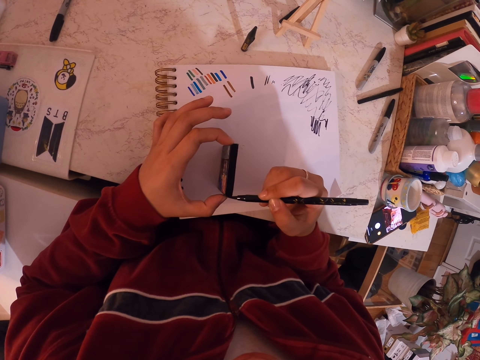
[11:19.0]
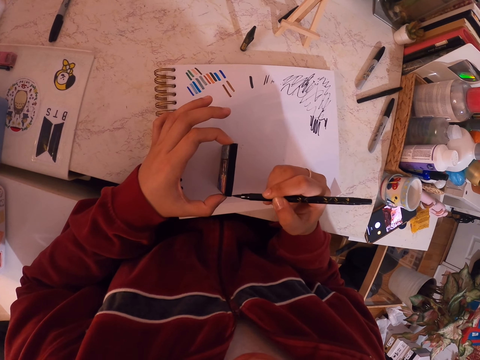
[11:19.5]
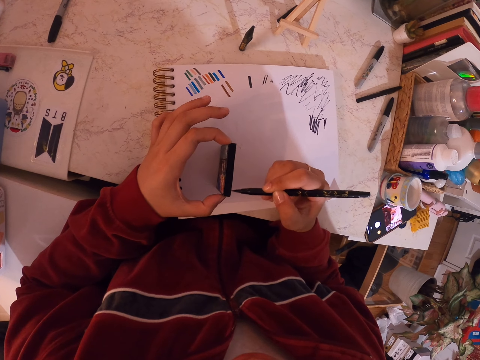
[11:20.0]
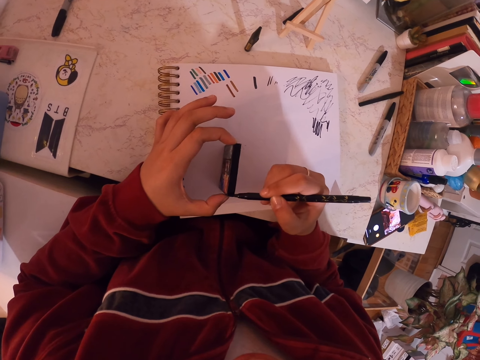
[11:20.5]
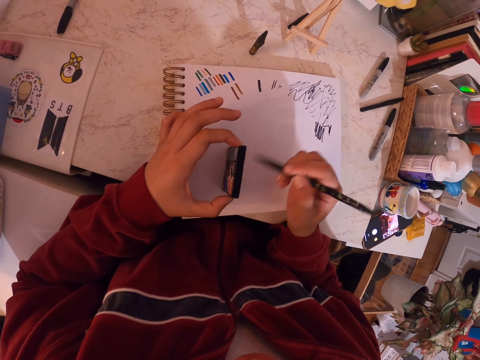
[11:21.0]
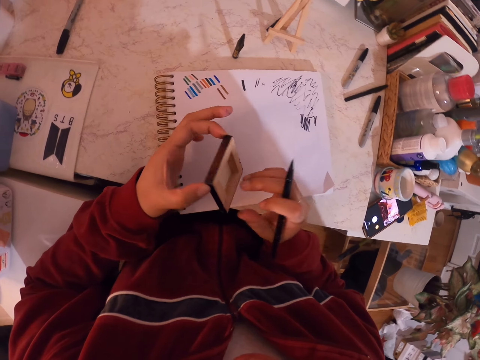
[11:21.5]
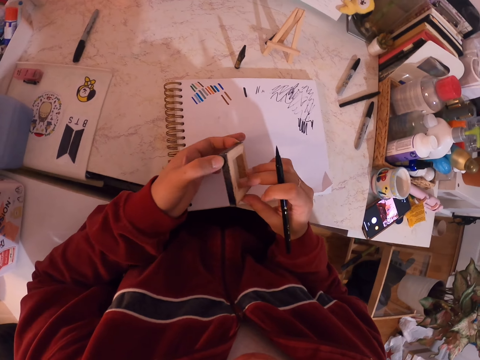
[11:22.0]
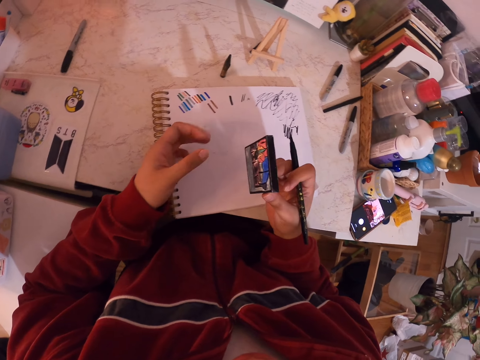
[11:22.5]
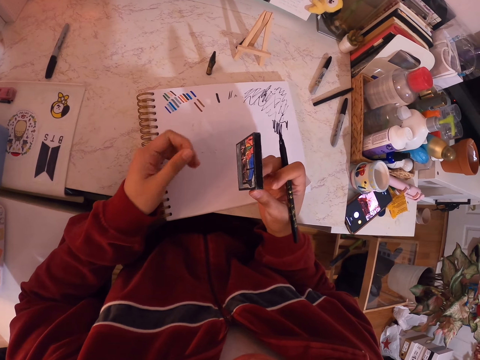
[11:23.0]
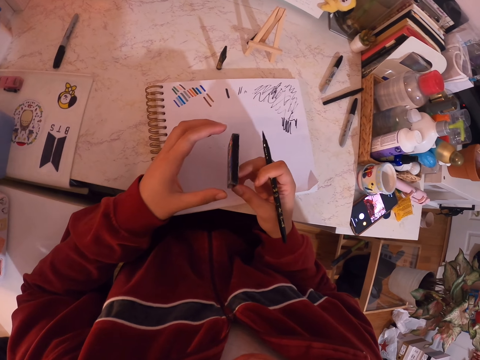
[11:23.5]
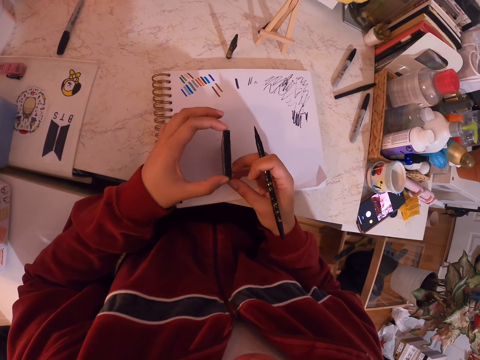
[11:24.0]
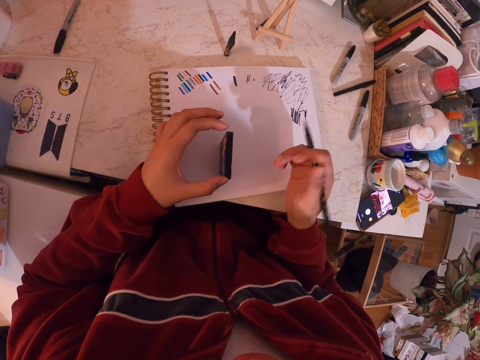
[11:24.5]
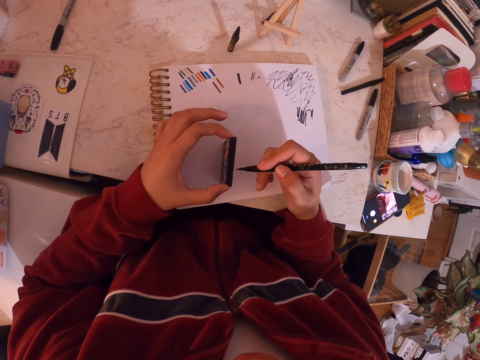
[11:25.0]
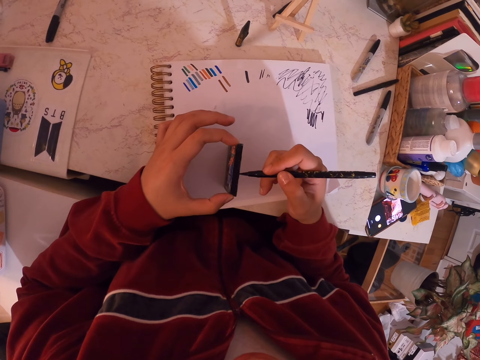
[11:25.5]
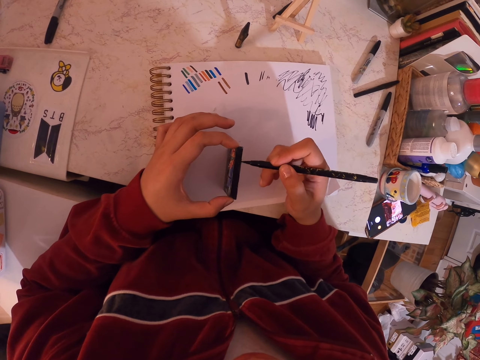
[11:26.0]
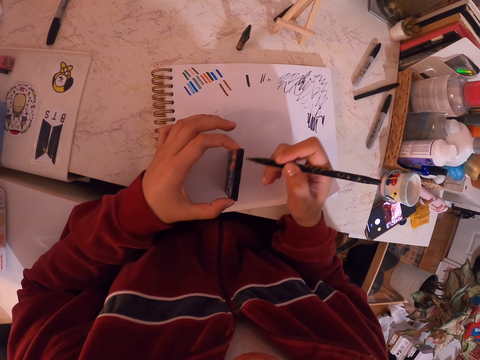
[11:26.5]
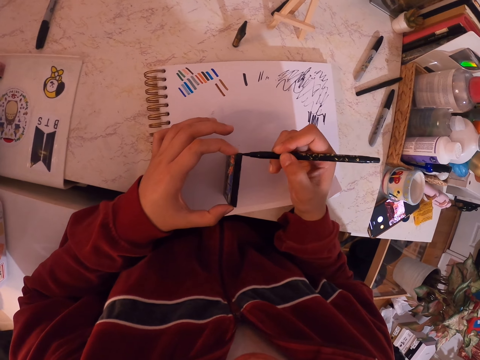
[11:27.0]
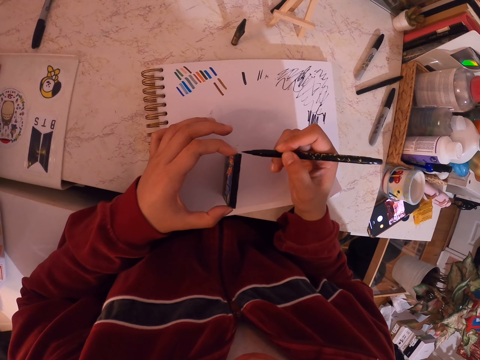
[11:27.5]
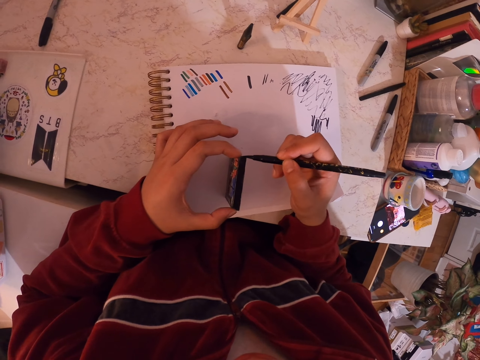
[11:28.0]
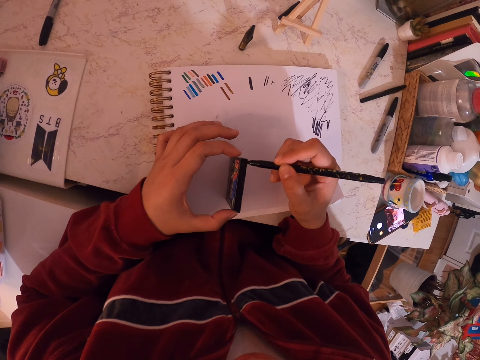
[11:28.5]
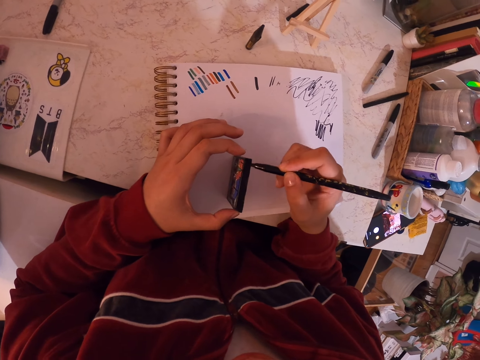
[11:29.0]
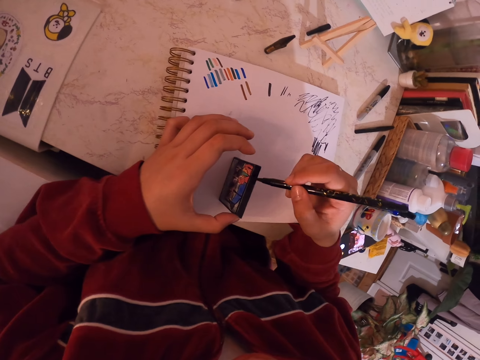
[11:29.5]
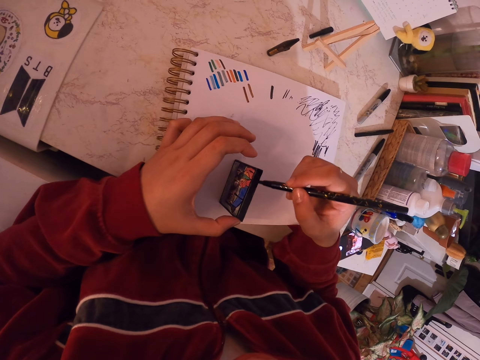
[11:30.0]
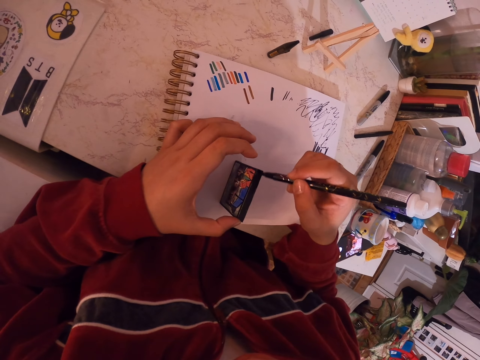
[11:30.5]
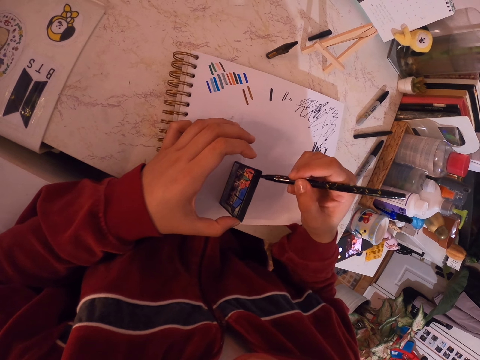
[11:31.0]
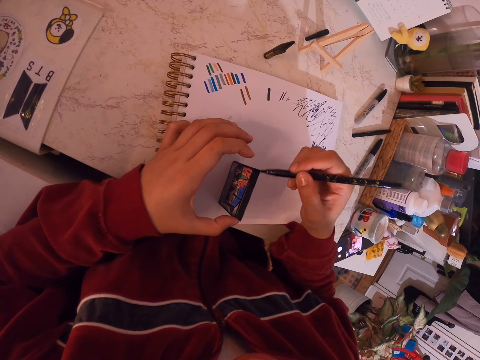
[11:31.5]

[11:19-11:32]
The camera wearer turns something. They look at the painting art. They paint the painting art with a painting pen.

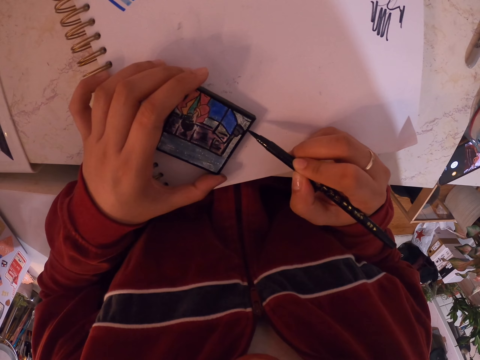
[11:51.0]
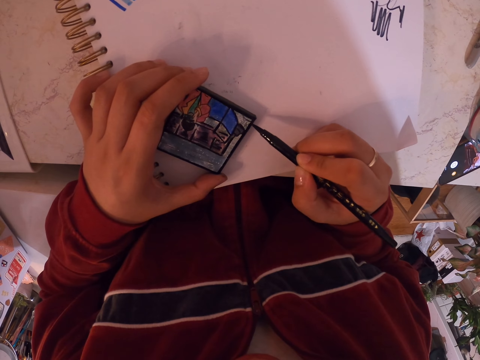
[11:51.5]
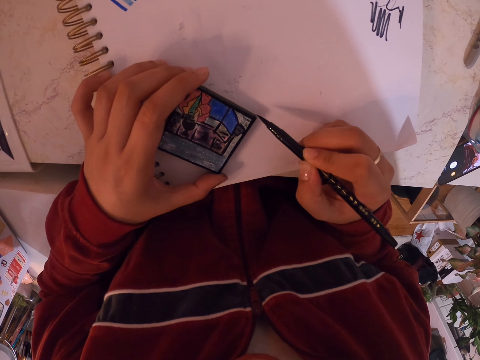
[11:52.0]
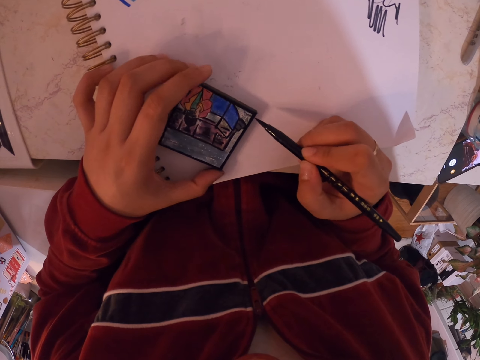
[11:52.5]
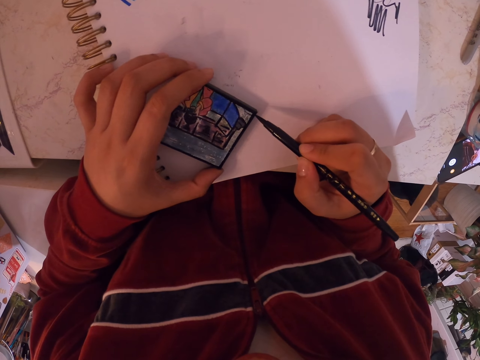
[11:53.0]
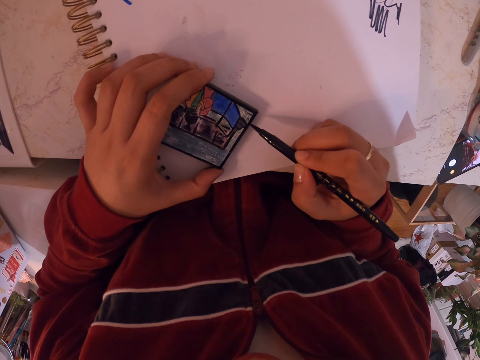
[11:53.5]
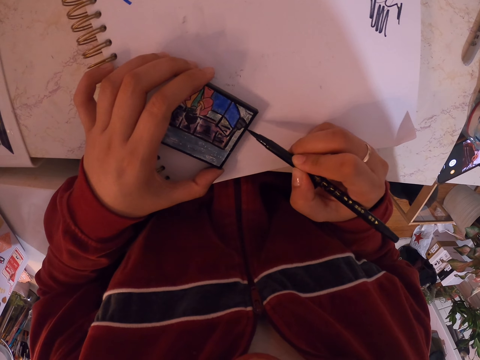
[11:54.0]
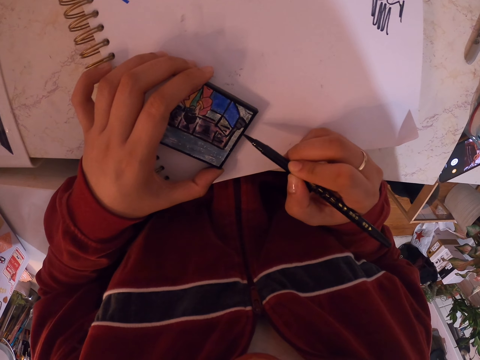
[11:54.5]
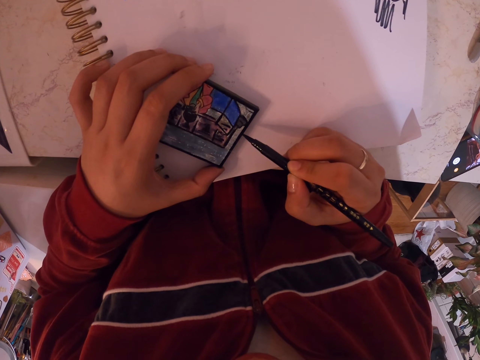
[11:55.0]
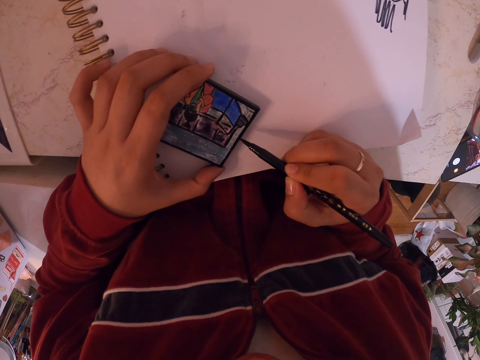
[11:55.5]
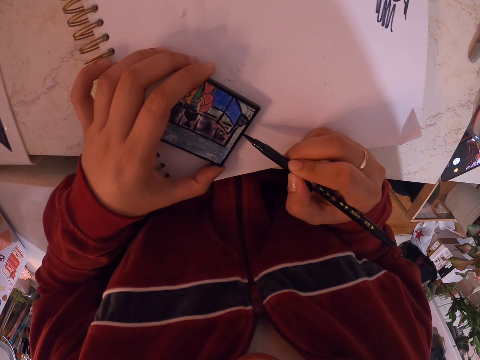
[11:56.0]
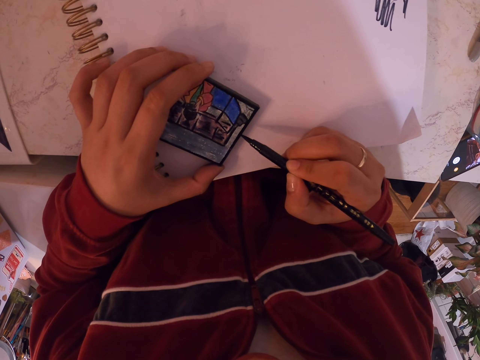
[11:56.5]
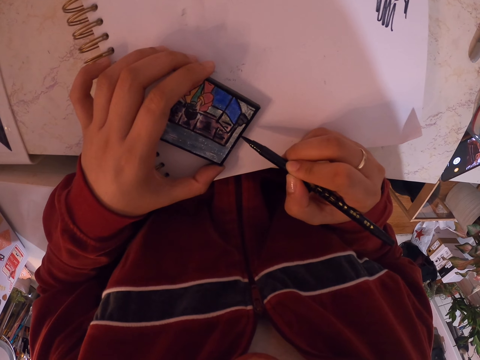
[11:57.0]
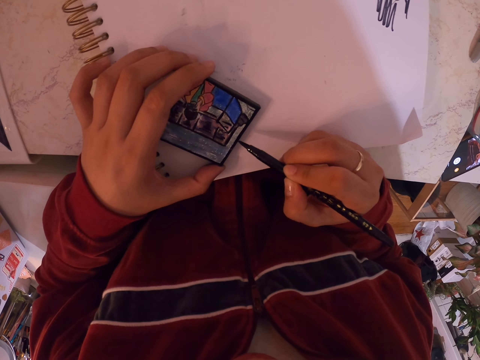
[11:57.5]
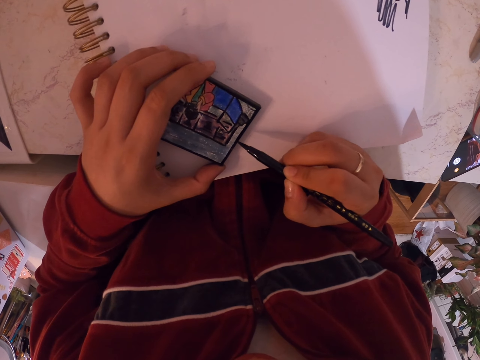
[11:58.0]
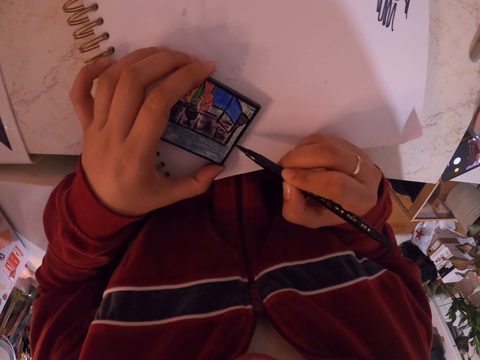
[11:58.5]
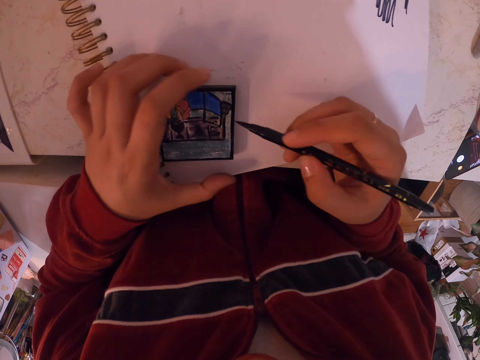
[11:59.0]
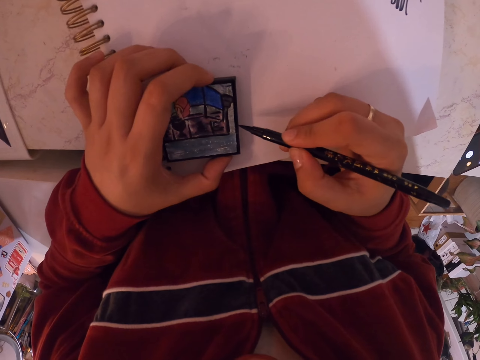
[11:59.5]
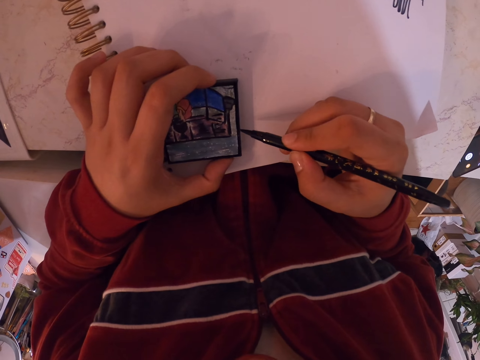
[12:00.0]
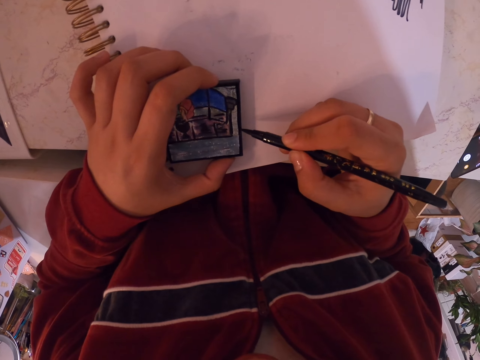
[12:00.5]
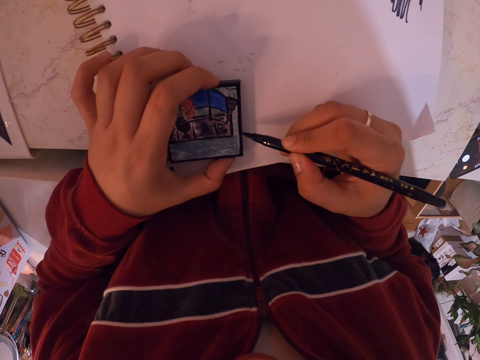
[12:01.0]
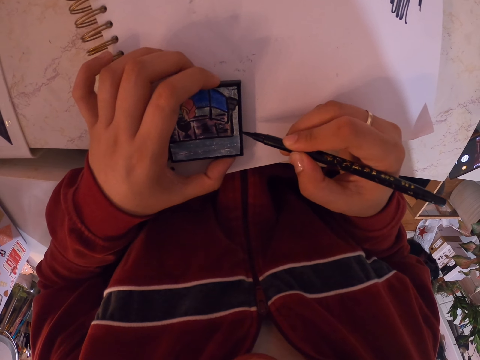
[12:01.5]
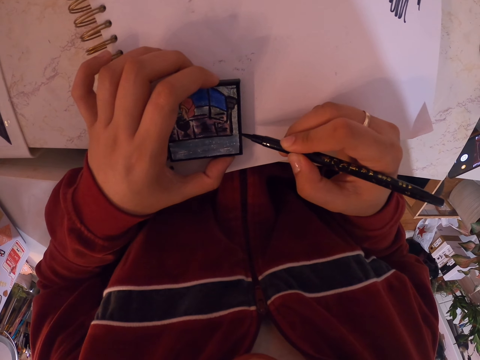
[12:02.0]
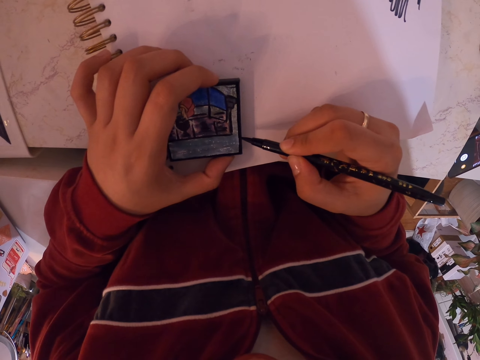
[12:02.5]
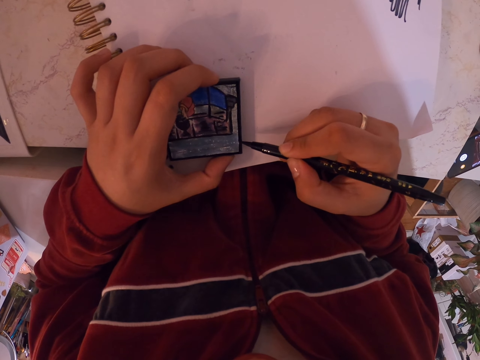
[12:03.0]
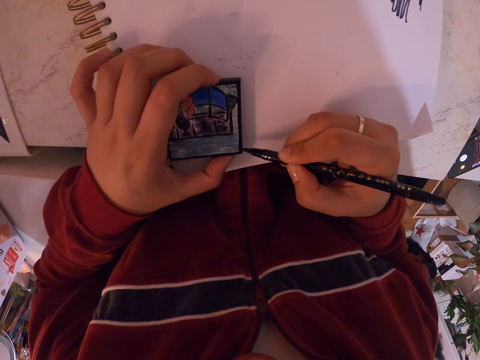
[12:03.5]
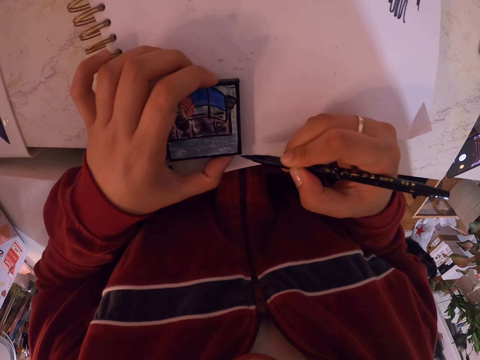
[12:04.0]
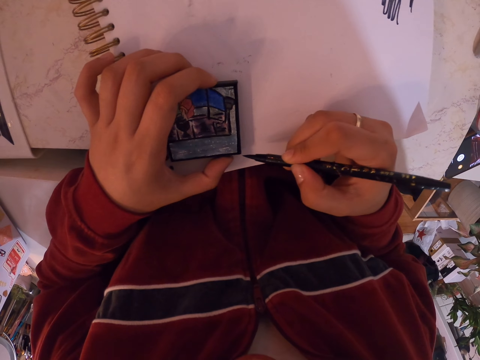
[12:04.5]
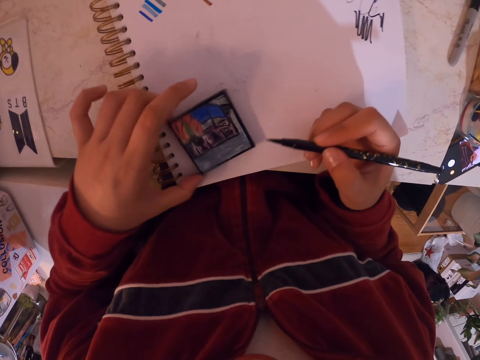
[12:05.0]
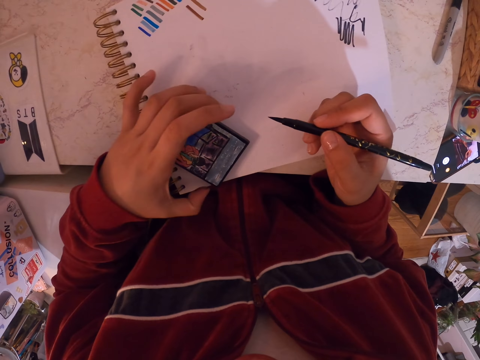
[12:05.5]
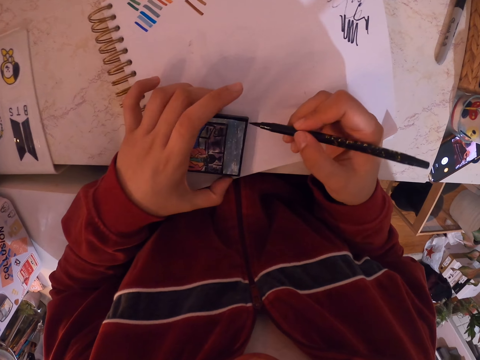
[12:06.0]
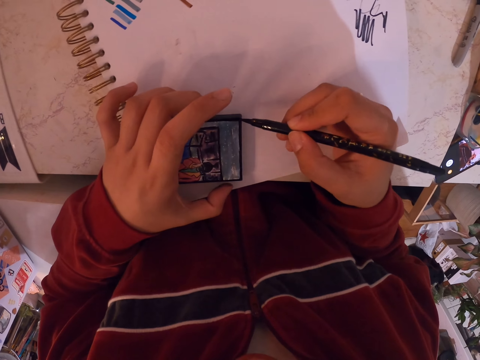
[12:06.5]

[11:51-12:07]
The camera wearer paints something with a mark pen. They turn the painting art.
